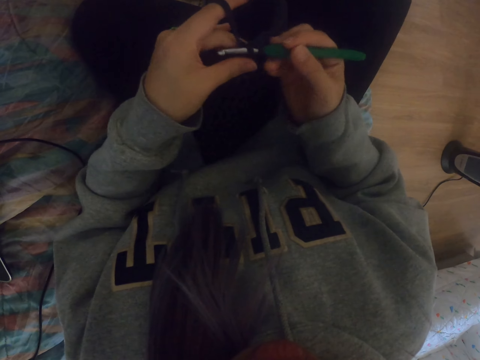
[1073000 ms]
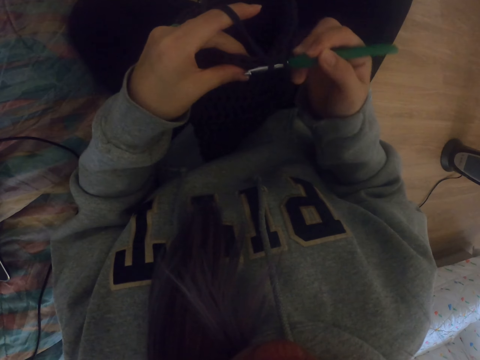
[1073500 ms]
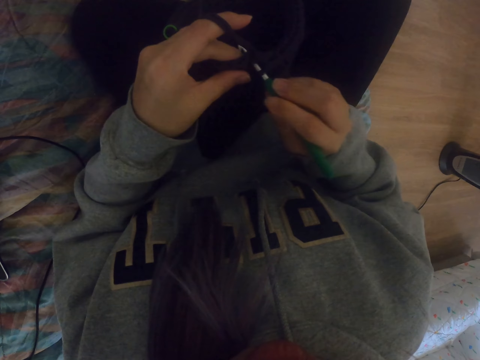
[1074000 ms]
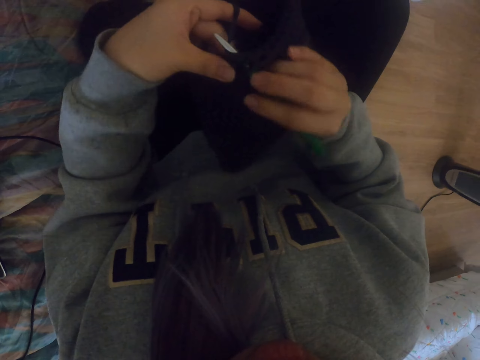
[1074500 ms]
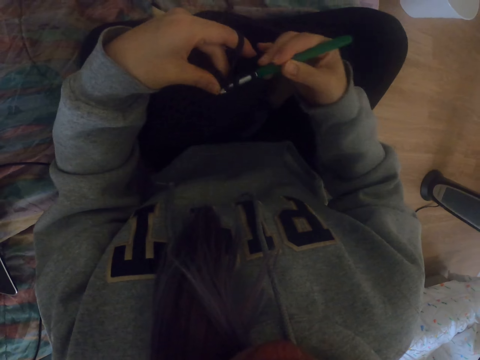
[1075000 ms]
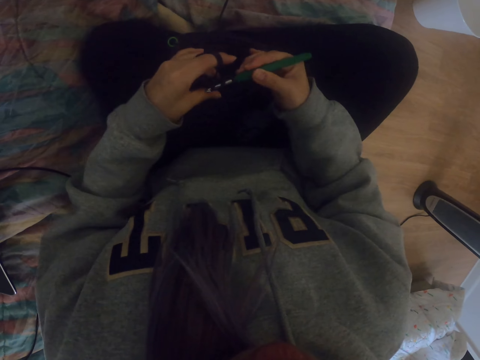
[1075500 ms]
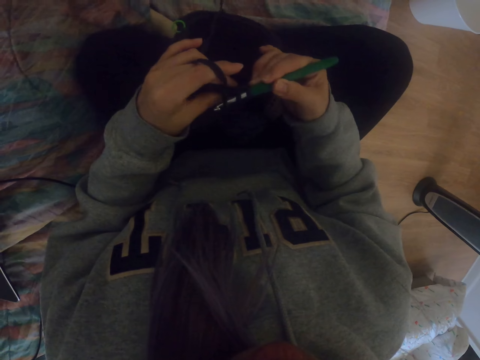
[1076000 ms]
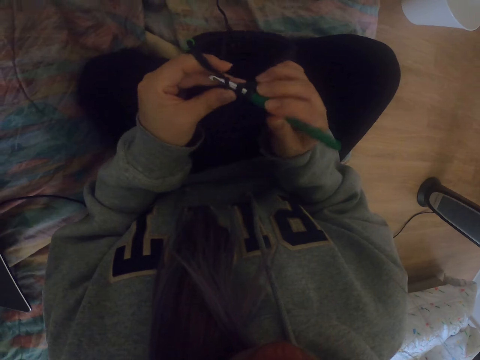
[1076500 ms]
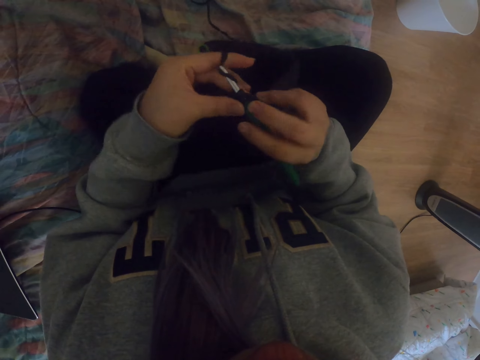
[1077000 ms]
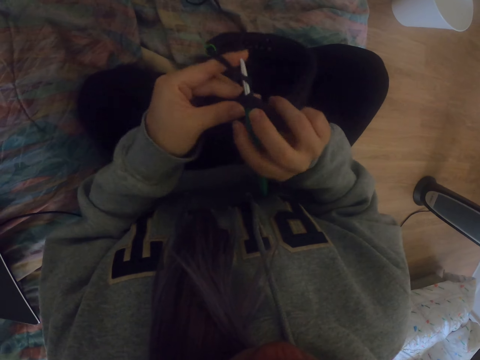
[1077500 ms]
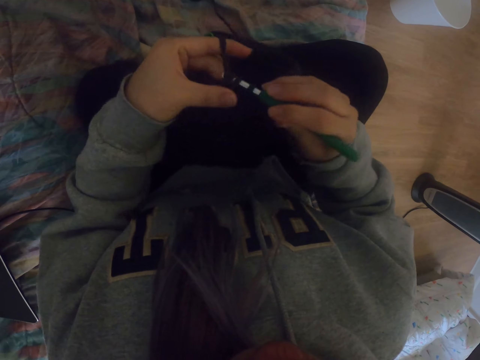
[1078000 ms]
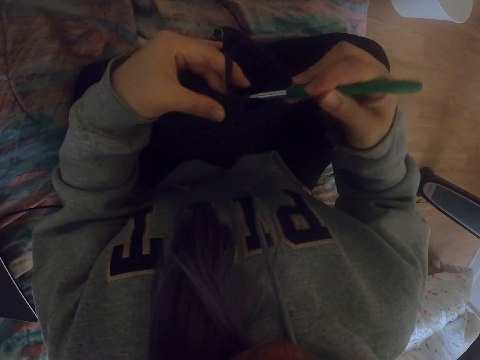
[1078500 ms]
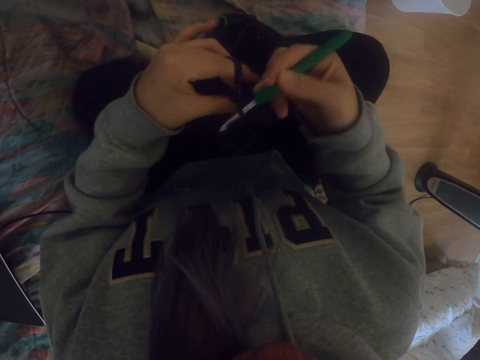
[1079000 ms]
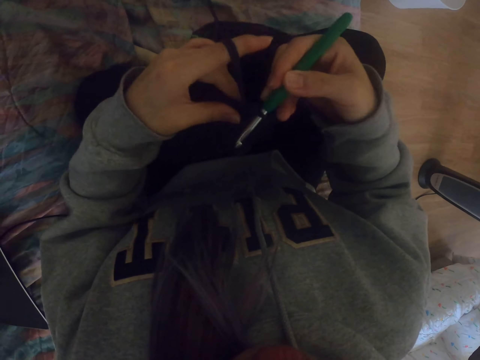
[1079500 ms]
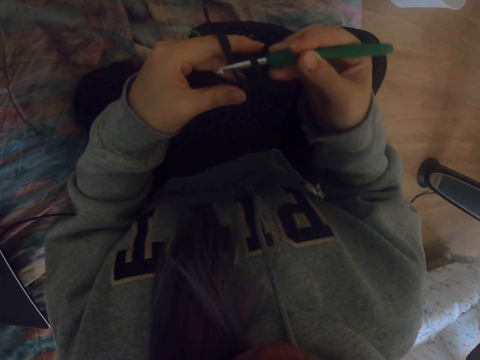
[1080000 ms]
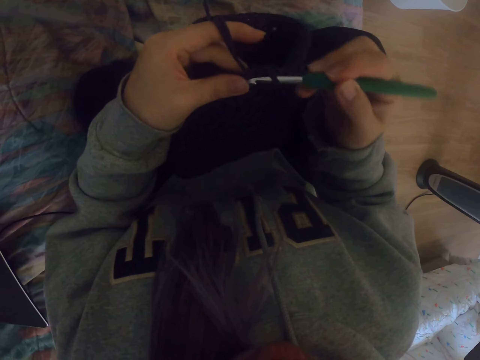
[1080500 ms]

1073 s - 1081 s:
The camera wearer lowers the fabric.

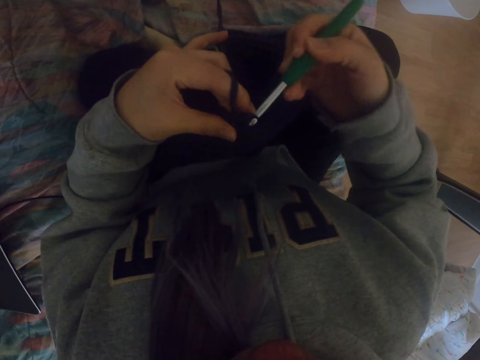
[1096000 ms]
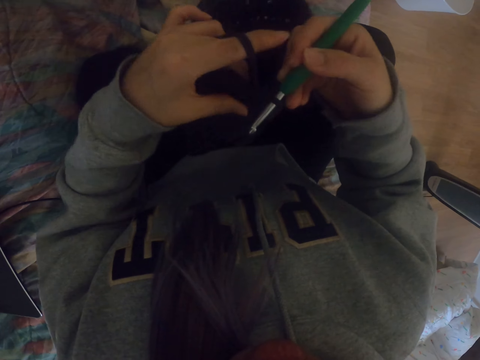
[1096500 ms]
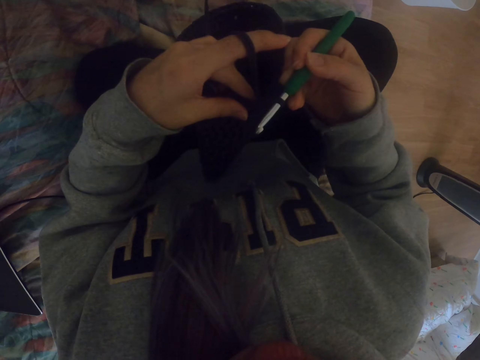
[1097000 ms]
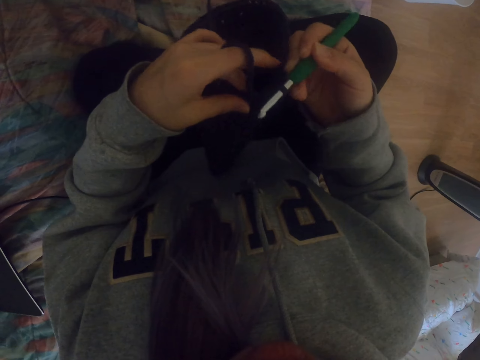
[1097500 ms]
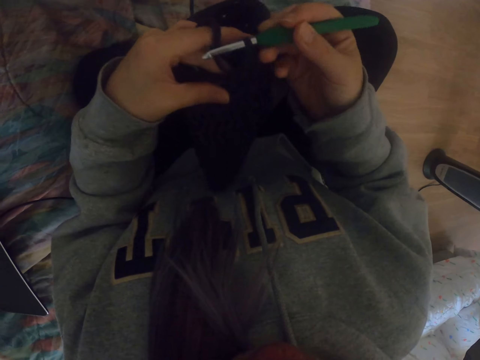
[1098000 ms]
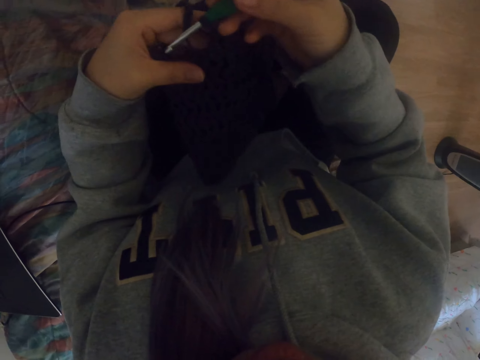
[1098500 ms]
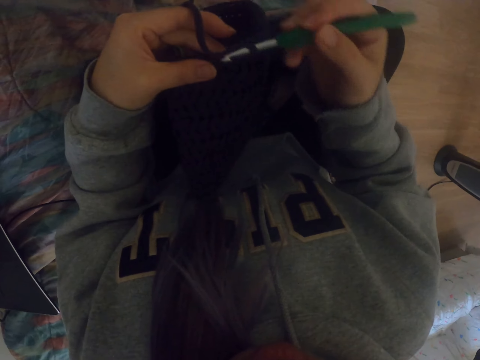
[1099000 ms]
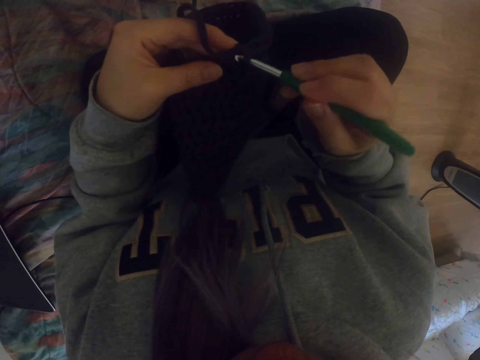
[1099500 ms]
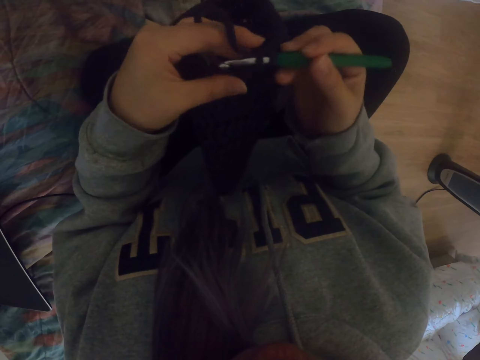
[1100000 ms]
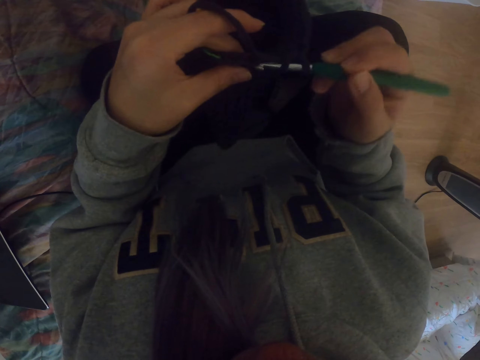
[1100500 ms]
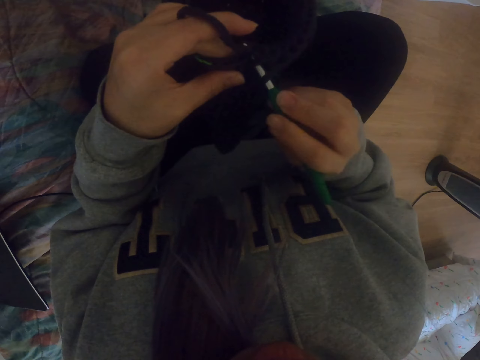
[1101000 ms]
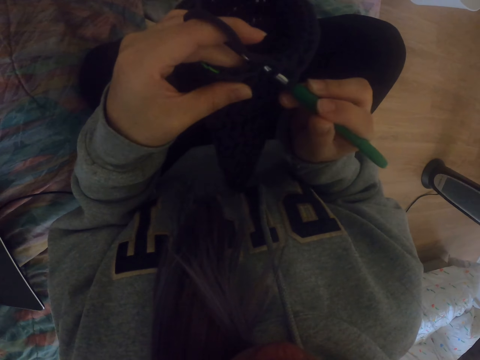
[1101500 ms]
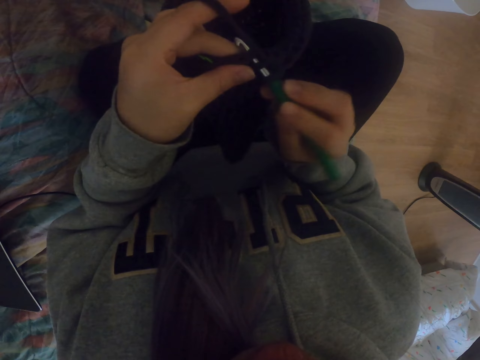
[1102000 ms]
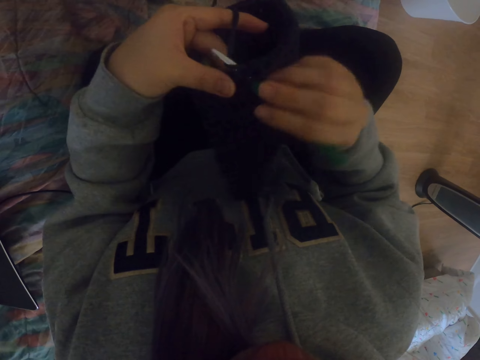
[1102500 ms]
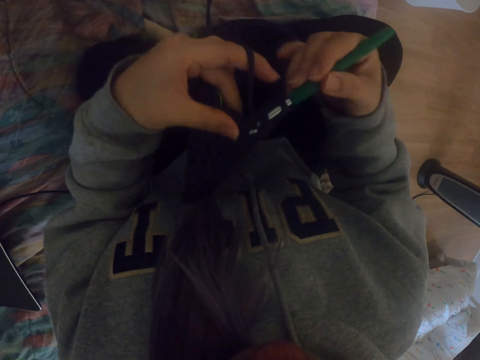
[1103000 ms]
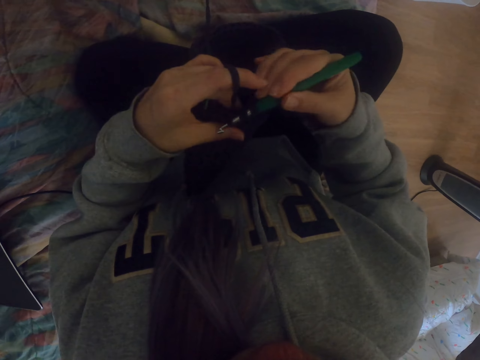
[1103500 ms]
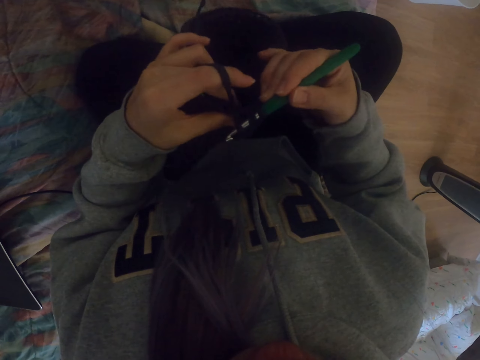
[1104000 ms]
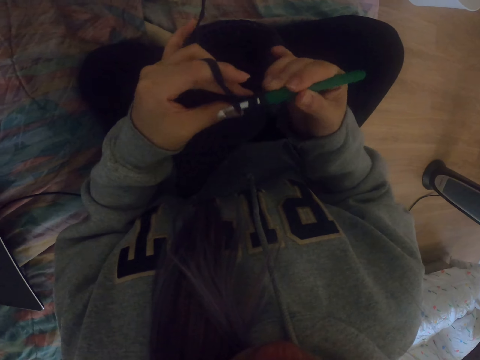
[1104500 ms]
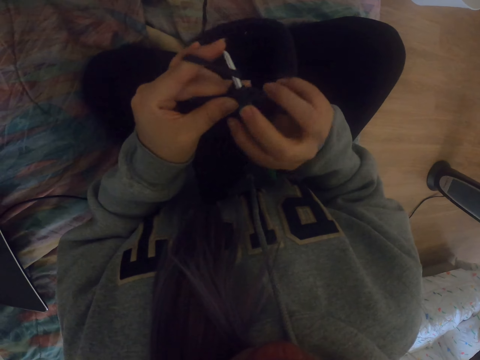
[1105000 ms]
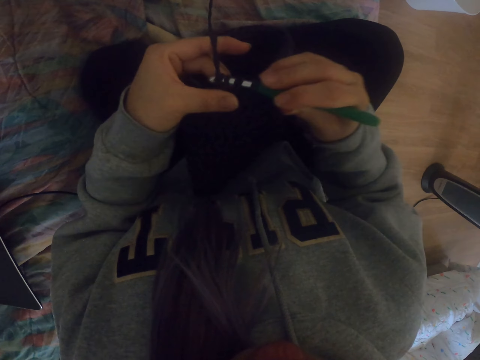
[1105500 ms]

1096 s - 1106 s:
The camera wearer adjusts the fabric. They knit the fabric.

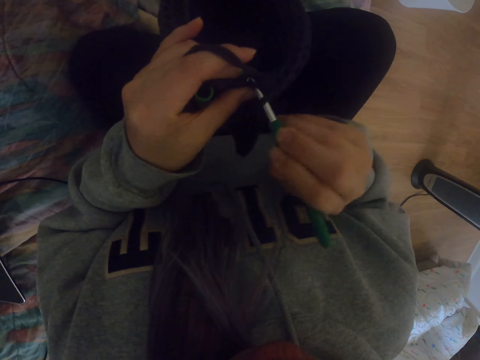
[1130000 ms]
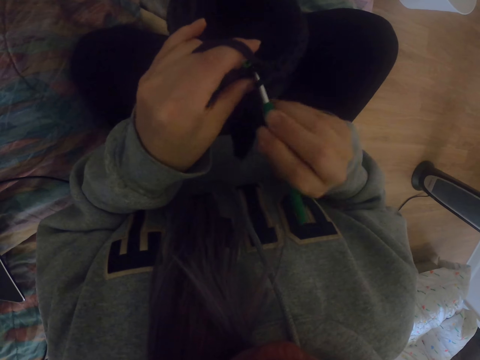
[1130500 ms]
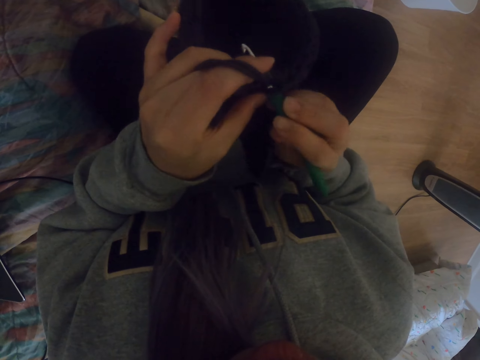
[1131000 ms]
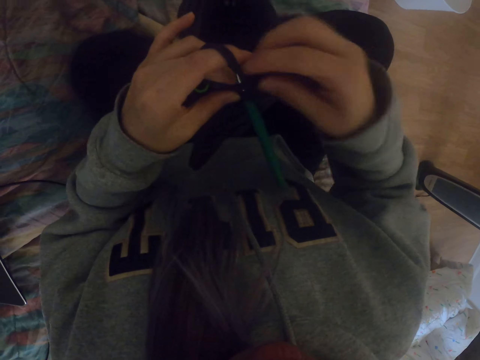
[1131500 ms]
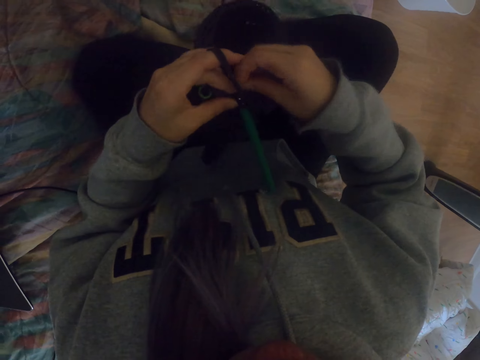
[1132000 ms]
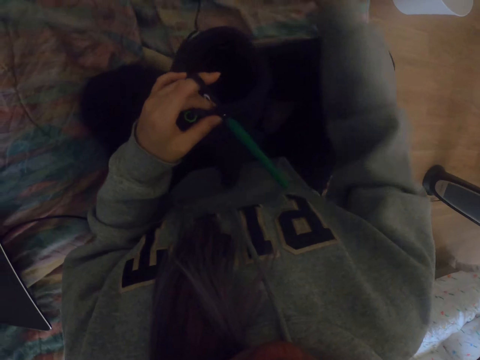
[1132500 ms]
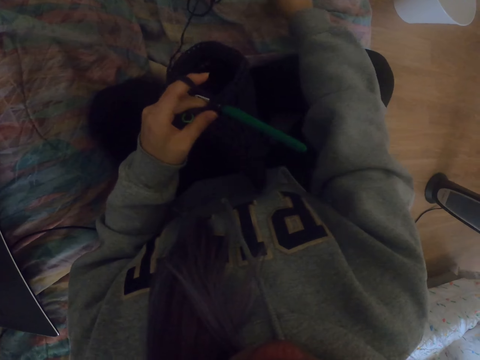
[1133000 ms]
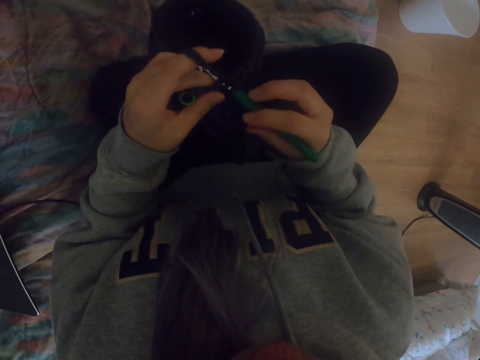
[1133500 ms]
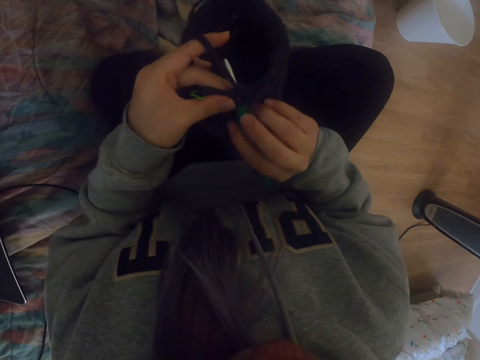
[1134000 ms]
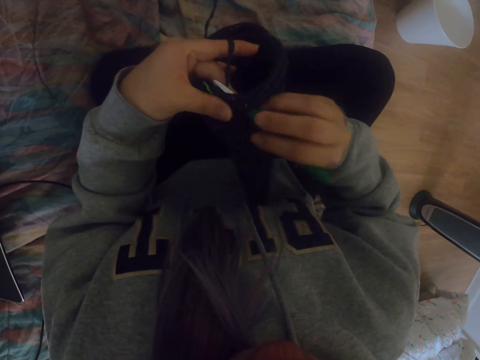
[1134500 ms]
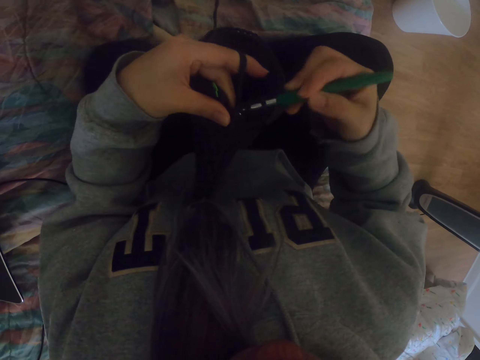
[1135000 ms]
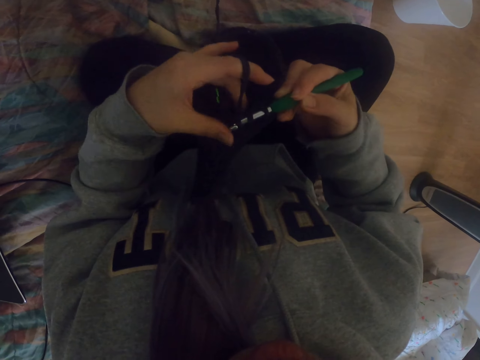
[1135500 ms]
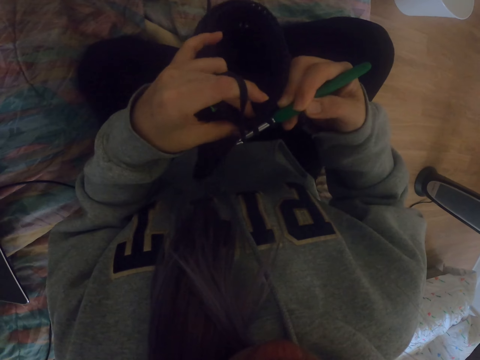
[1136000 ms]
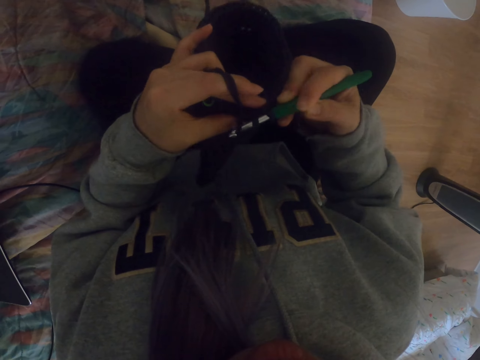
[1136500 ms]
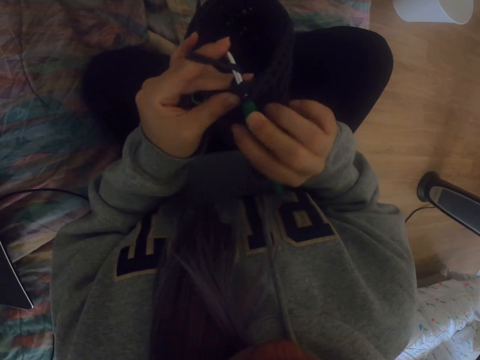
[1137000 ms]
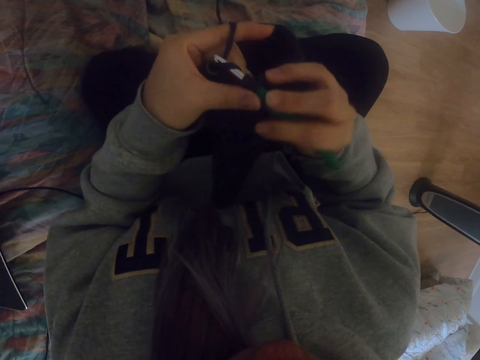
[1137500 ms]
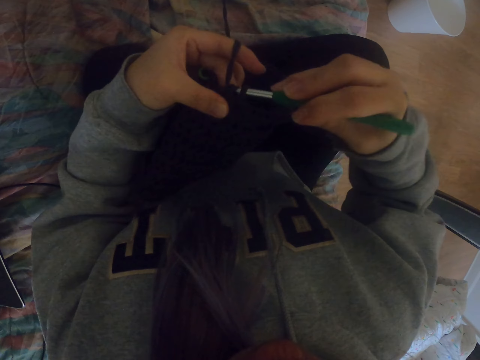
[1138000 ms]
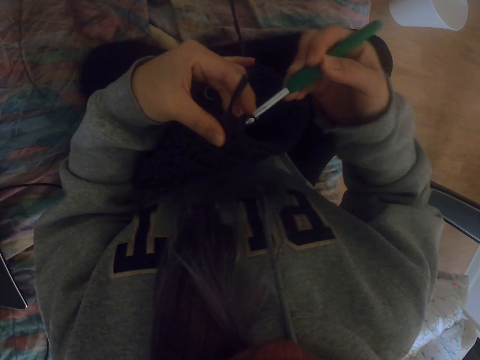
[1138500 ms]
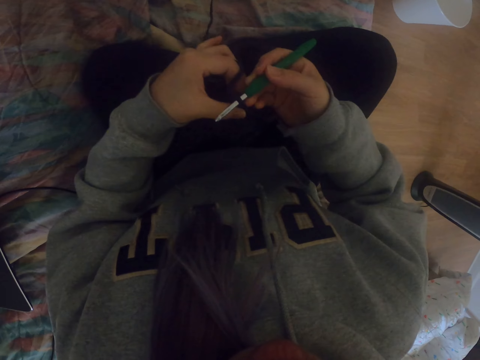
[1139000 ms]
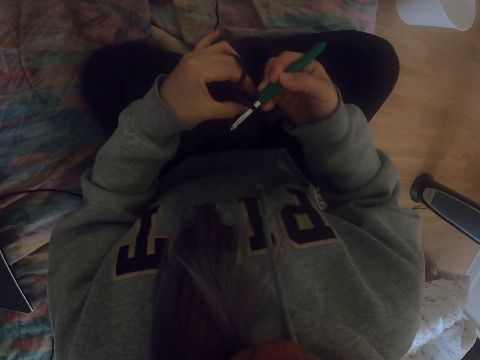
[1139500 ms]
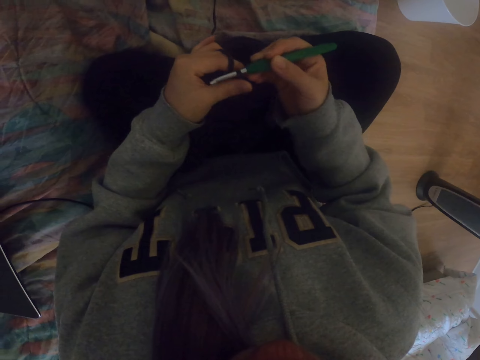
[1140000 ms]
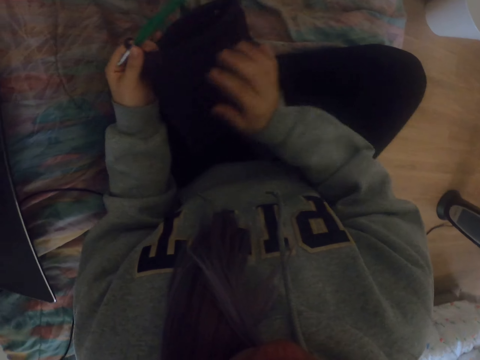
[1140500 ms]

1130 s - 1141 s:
The camera wearer removes something from the fabric. They put something down. They knit the fabric.
